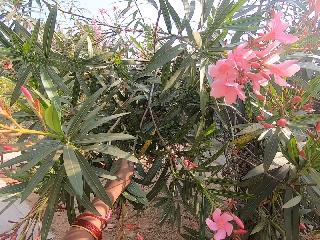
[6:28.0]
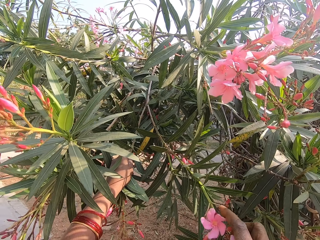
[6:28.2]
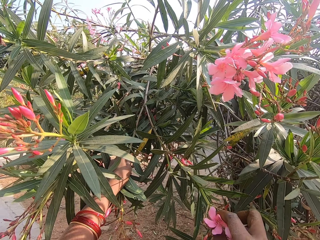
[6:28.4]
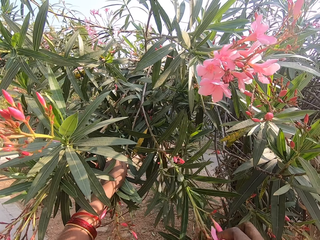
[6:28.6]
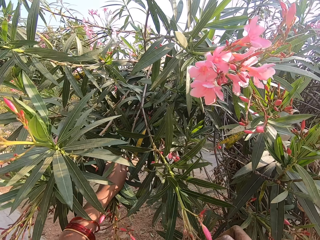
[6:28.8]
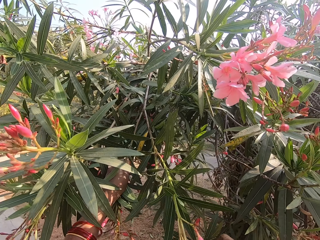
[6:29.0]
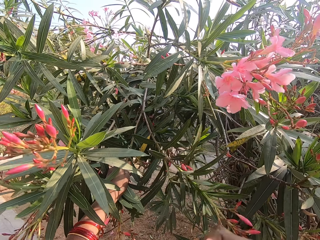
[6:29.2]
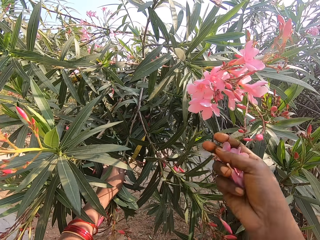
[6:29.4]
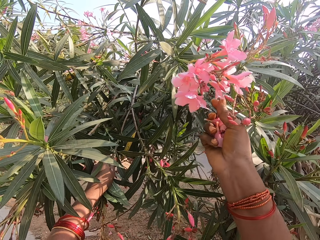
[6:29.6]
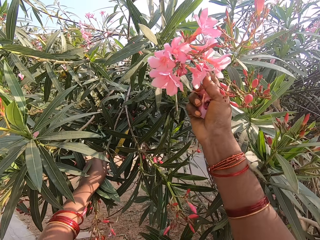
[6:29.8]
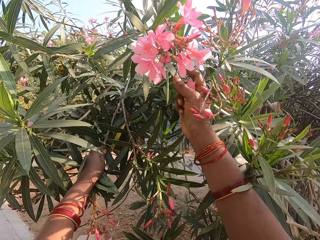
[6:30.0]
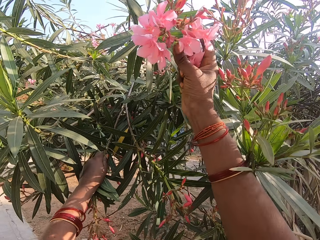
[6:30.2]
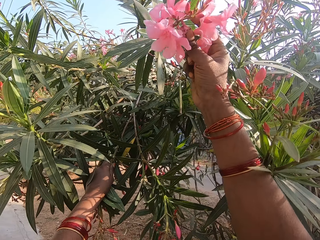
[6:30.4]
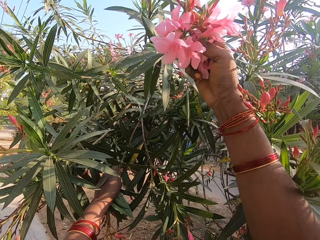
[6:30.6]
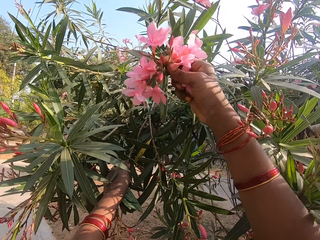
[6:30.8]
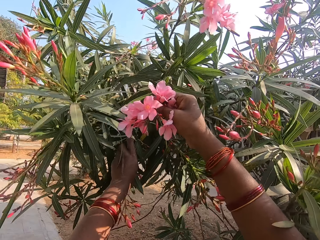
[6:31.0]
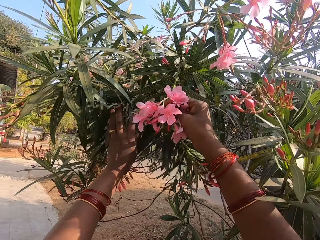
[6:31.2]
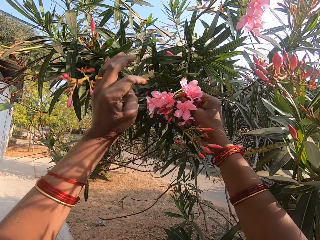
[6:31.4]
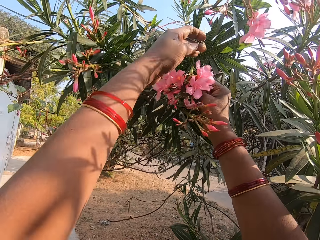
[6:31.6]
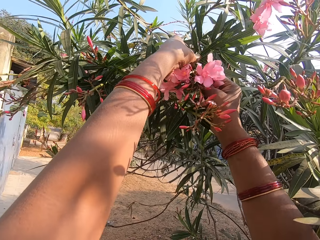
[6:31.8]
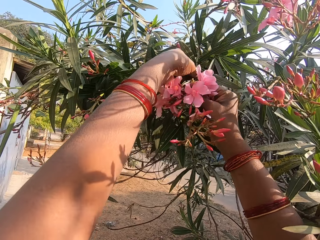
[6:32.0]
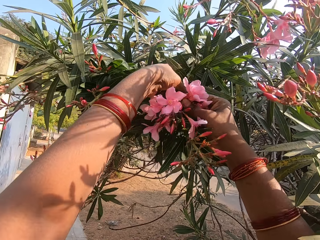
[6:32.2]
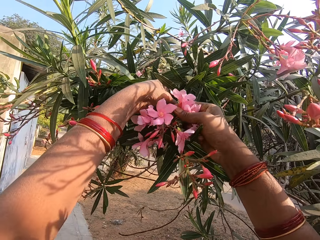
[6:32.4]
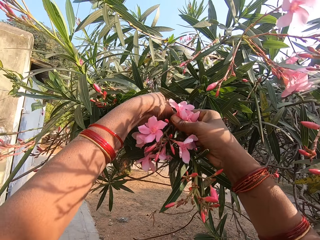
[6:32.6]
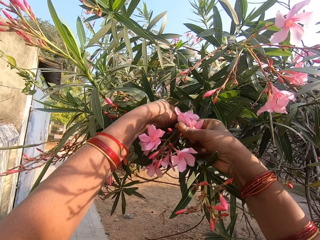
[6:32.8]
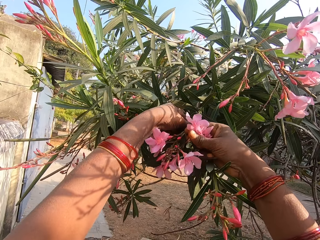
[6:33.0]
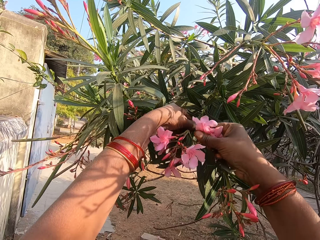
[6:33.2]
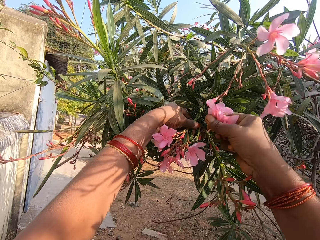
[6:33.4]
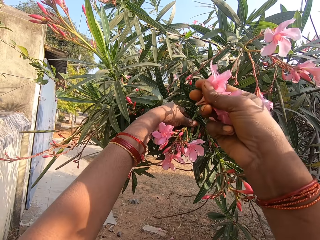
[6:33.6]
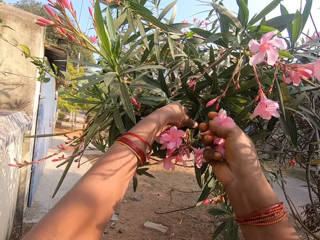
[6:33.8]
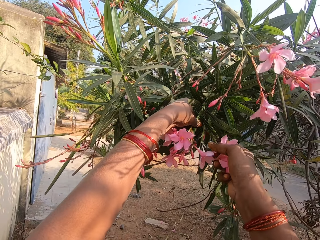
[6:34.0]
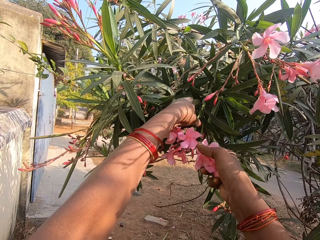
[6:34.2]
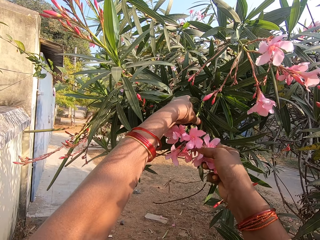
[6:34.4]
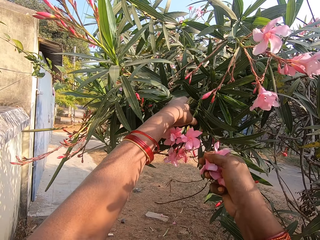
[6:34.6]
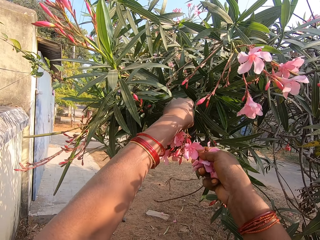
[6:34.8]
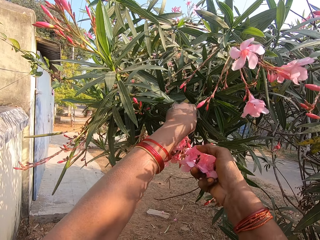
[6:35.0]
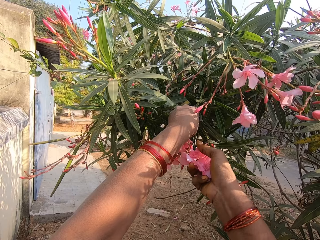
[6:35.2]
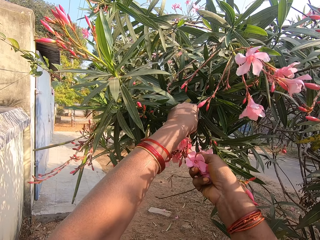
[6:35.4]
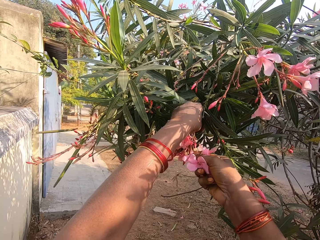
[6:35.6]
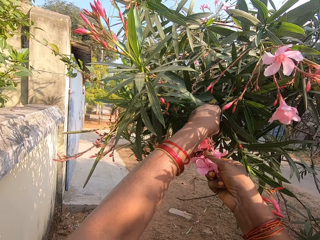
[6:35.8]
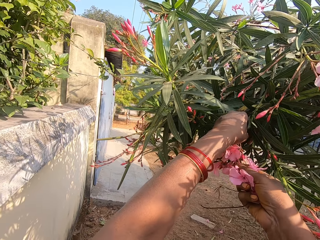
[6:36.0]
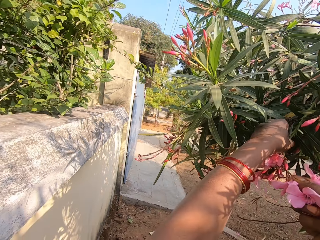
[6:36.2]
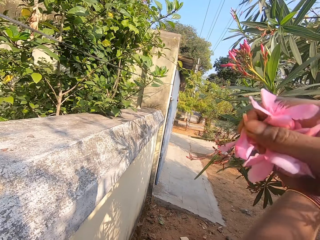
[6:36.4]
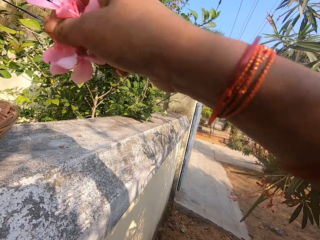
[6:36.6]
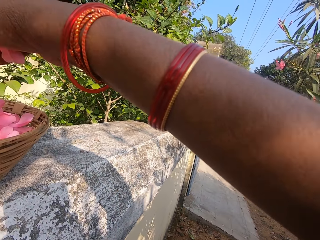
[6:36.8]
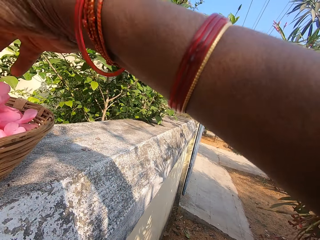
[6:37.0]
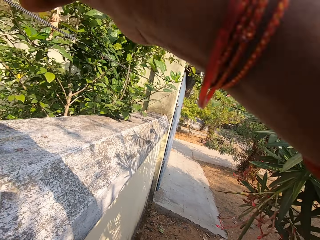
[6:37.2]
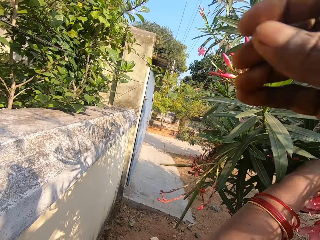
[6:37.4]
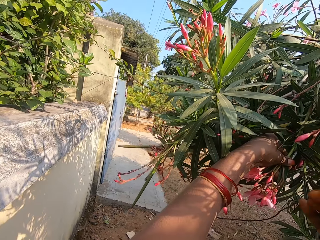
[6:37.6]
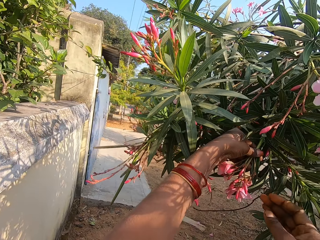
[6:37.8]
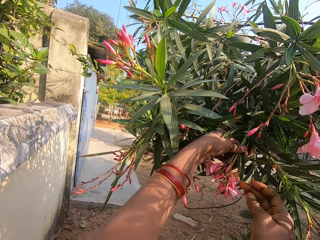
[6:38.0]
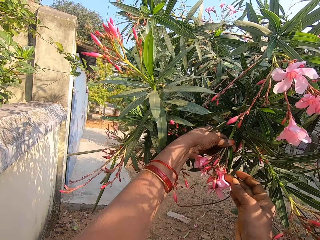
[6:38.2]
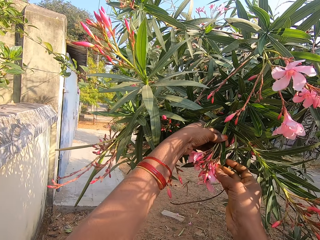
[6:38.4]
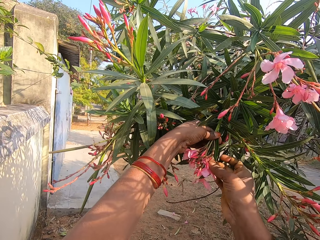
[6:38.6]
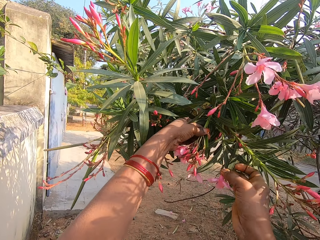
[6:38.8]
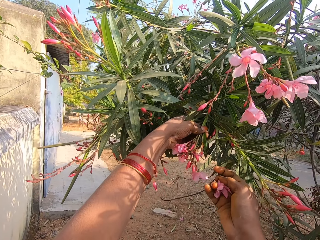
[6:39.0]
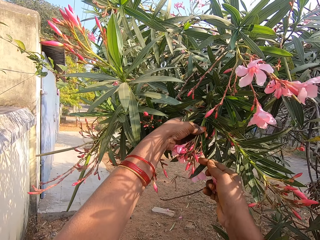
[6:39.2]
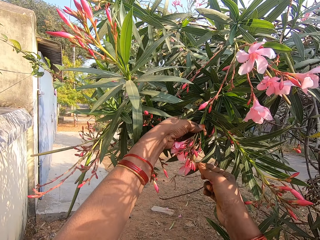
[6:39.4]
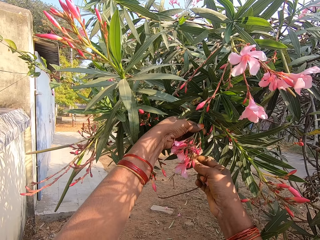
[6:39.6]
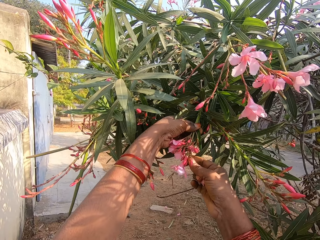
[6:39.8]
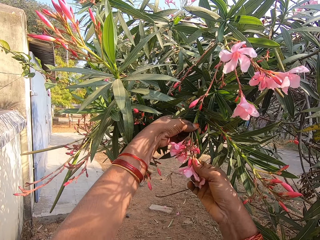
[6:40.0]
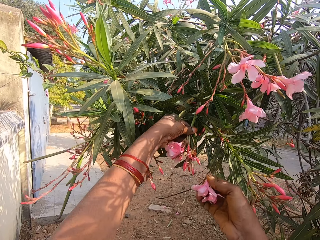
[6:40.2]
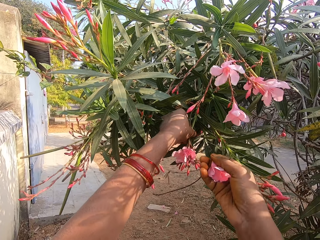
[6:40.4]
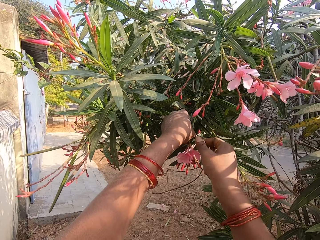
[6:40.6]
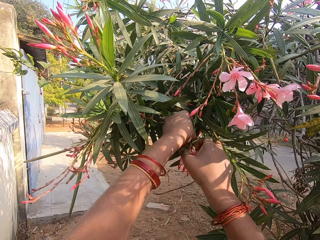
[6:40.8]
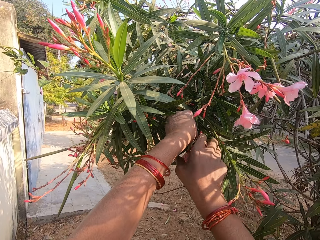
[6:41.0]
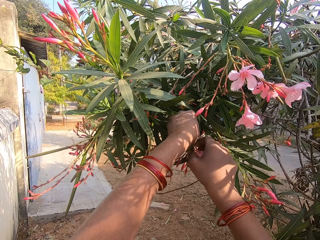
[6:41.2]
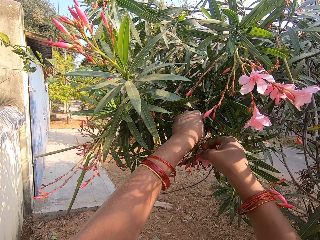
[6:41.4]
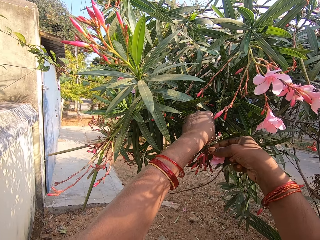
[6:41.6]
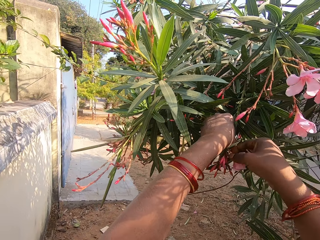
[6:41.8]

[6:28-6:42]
The camera wearer plucks a flower with her hand. She pulls a flower branch and plucks a flower with her hand. She drops the flowers in a basket. She holds the flower branch. She plucks a flower with her hand.

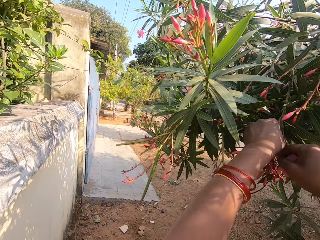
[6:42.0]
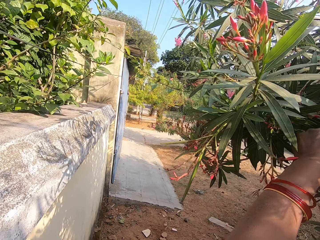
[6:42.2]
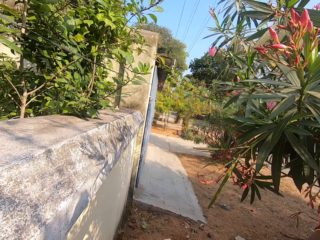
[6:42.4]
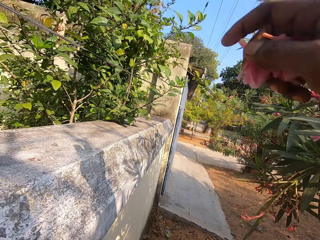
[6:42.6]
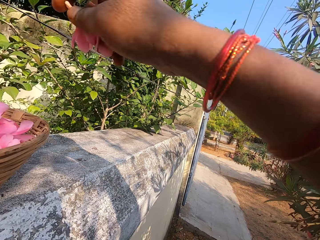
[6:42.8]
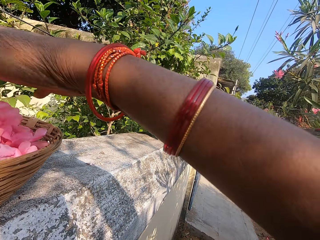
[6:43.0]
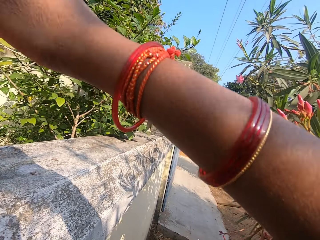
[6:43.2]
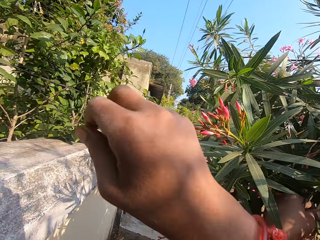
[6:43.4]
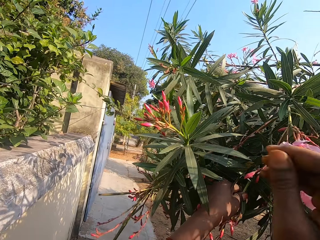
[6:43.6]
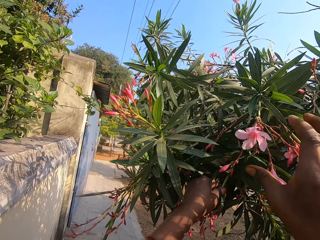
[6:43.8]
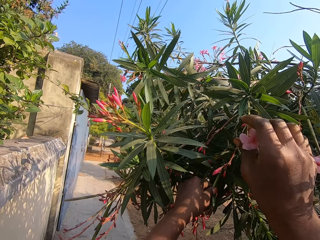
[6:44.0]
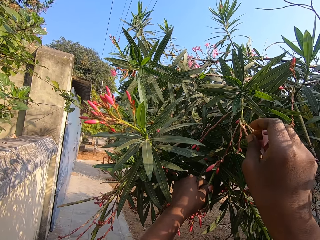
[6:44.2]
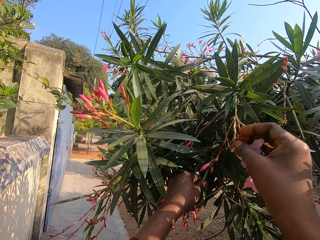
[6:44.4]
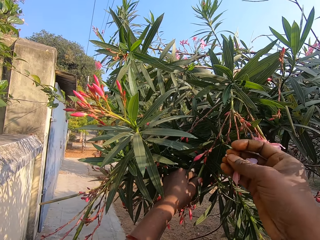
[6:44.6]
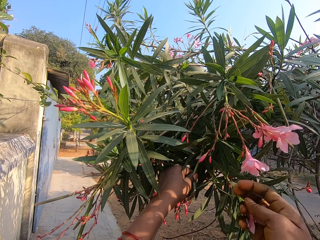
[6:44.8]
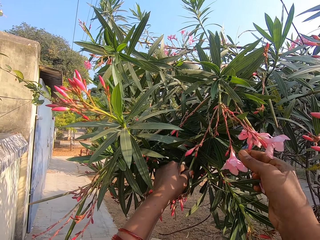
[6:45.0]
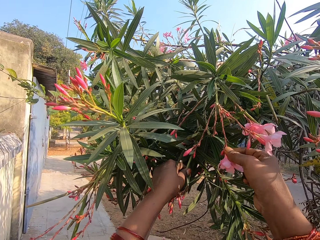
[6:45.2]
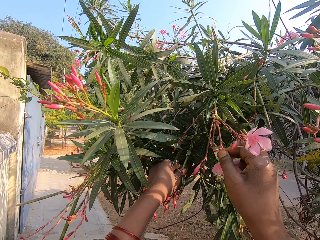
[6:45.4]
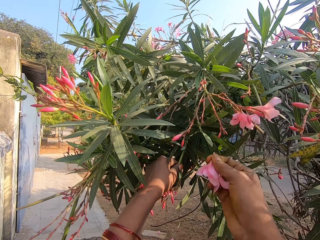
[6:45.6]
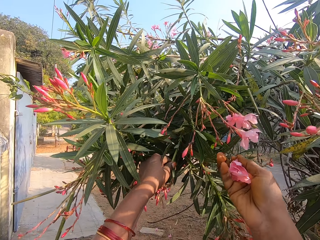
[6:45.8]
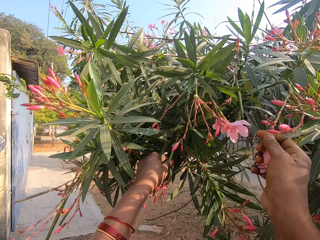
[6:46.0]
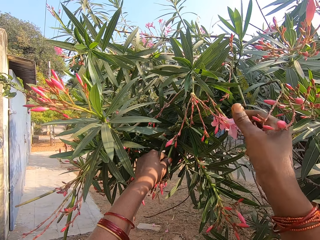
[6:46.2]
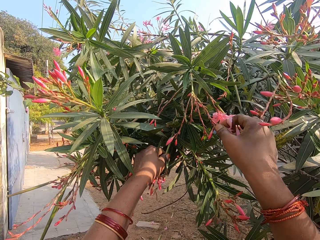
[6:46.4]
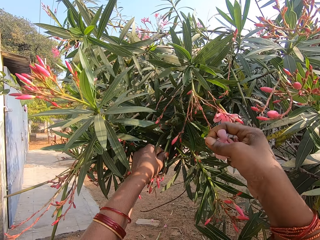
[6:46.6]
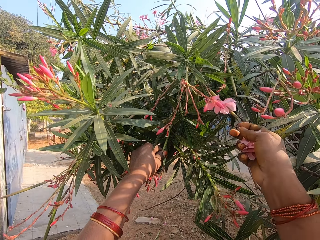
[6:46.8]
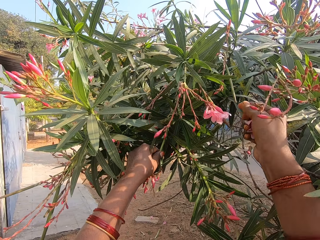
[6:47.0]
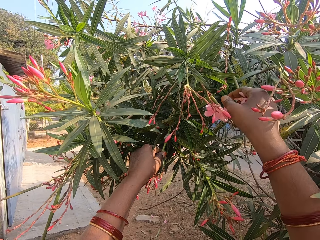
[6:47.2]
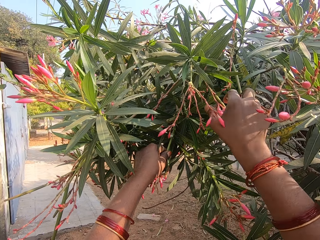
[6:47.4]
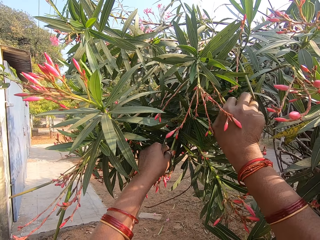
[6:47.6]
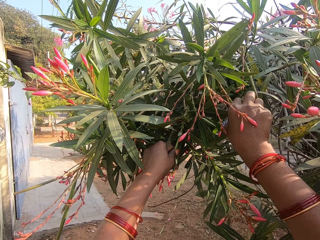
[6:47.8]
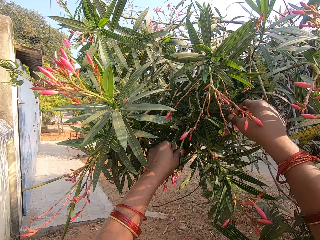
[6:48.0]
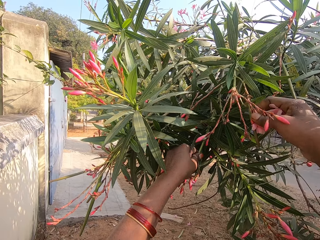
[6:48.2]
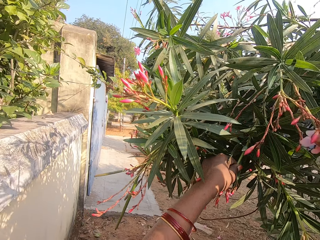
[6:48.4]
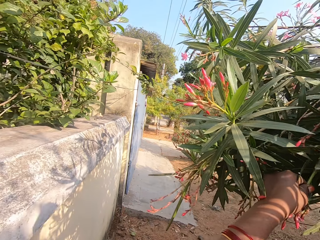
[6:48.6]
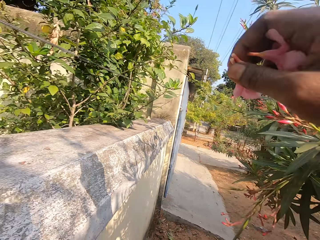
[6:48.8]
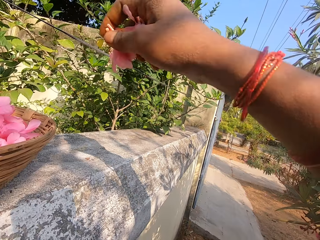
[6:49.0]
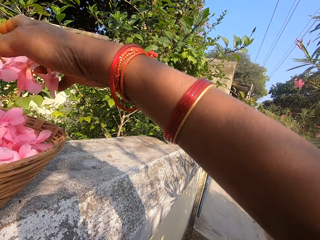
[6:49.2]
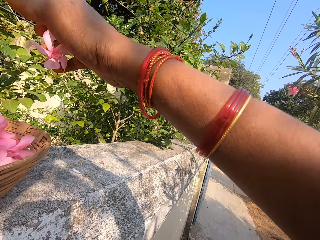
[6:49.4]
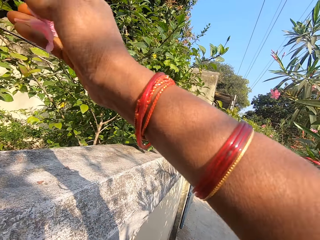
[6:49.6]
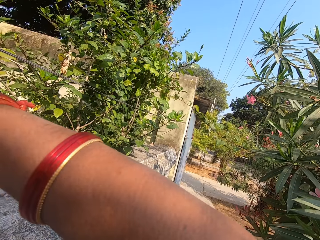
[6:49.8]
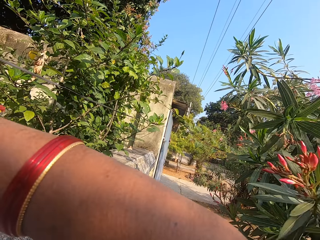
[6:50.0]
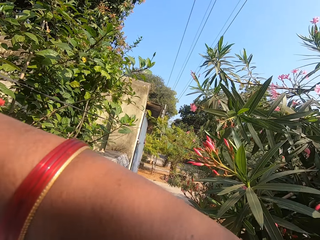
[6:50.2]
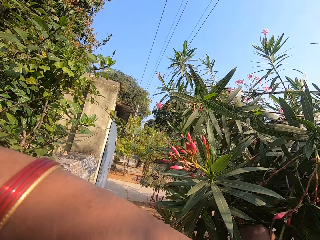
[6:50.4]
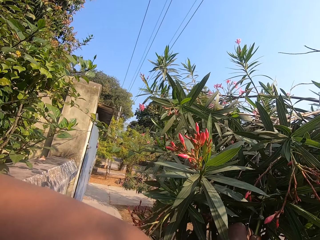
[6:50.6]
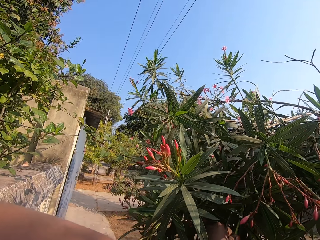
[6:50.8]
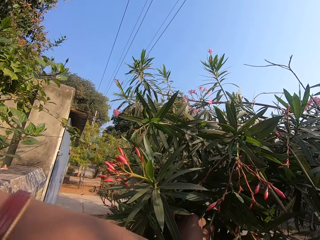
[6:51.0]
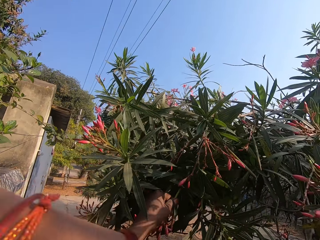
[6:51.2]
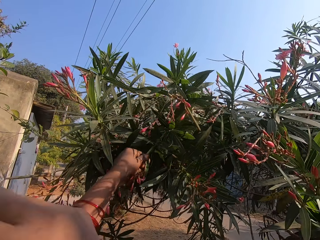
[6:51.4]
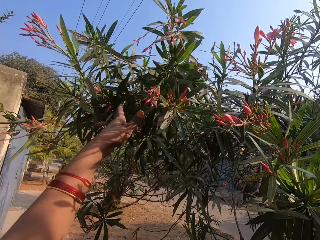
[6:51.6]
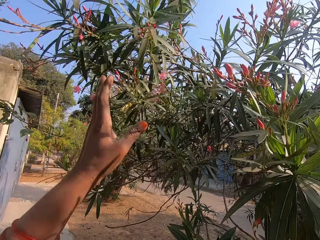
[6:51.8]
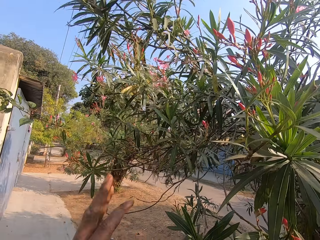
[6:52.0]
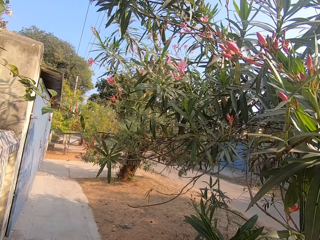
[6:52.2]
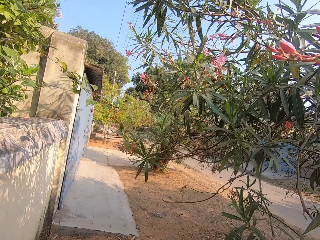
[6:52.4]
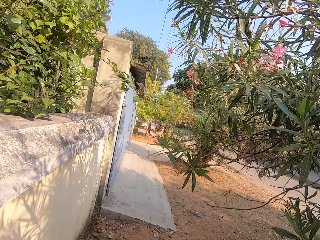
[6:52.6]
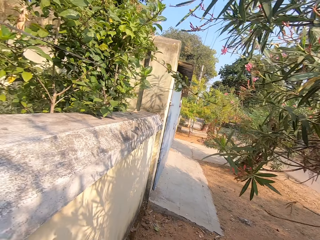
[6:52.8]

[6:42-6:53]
The camera wearer drops the flowers in a basket. She plucks a flower with her hand. She drops the flowers in the basket.
